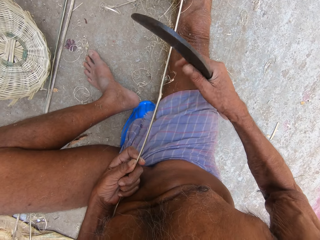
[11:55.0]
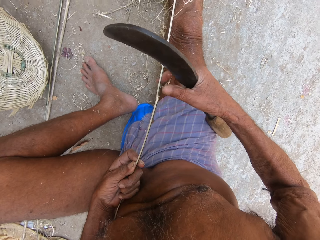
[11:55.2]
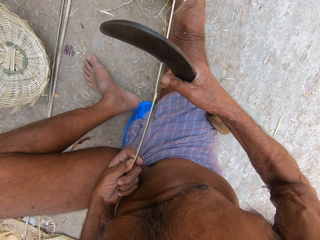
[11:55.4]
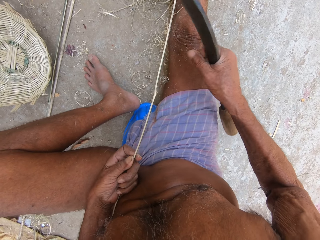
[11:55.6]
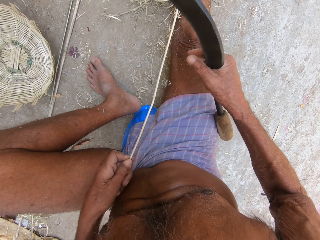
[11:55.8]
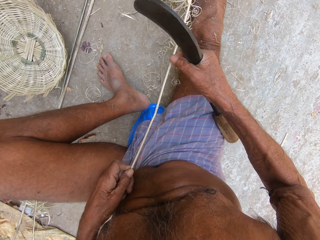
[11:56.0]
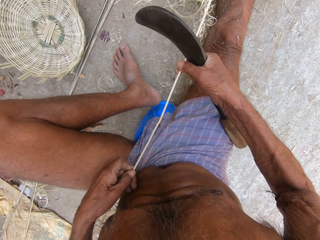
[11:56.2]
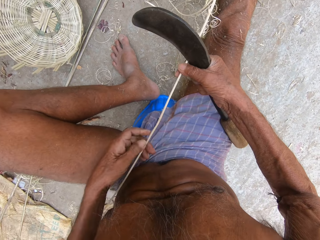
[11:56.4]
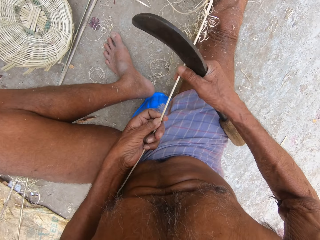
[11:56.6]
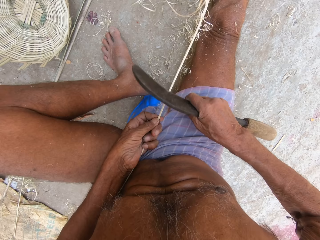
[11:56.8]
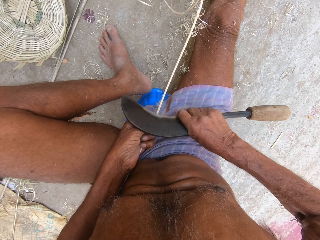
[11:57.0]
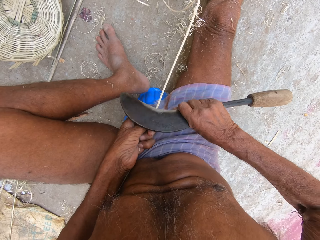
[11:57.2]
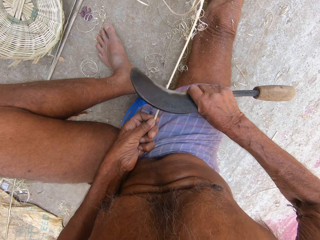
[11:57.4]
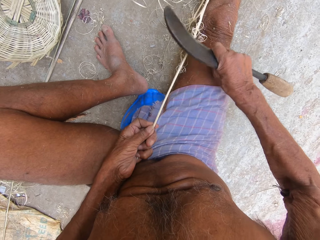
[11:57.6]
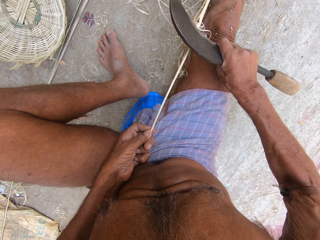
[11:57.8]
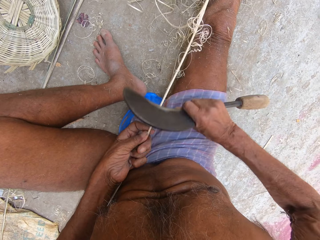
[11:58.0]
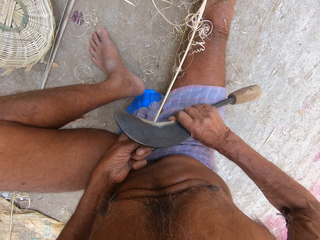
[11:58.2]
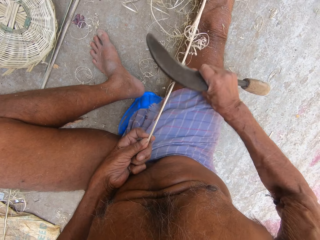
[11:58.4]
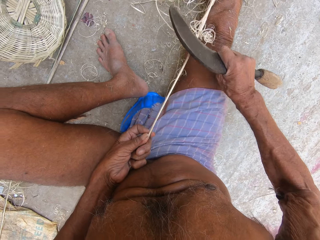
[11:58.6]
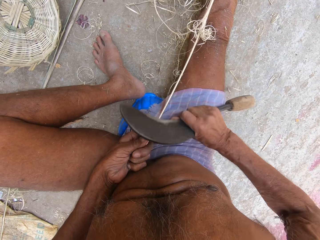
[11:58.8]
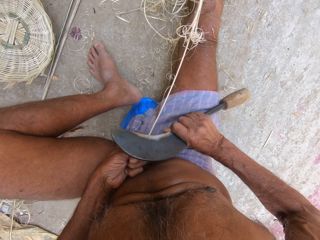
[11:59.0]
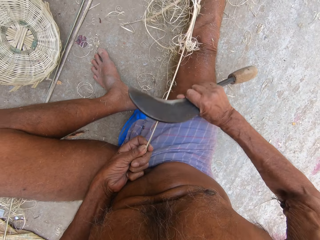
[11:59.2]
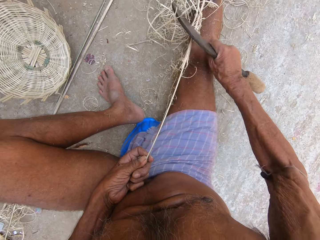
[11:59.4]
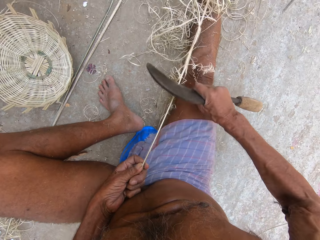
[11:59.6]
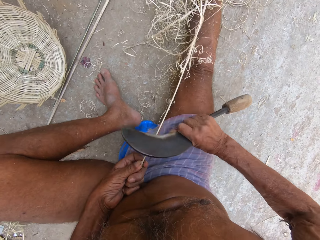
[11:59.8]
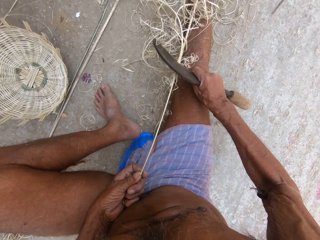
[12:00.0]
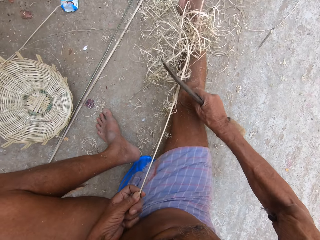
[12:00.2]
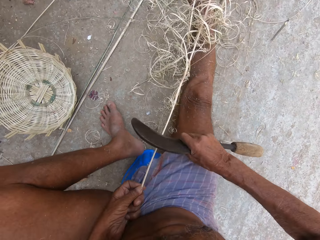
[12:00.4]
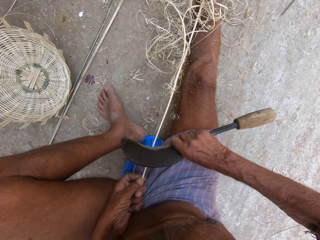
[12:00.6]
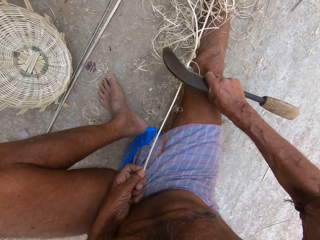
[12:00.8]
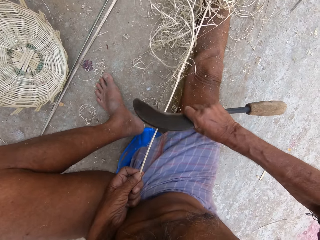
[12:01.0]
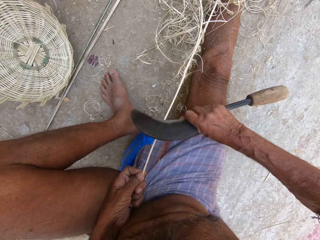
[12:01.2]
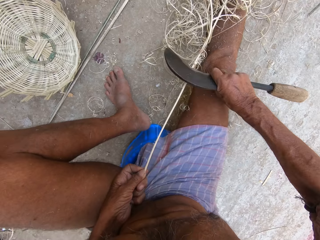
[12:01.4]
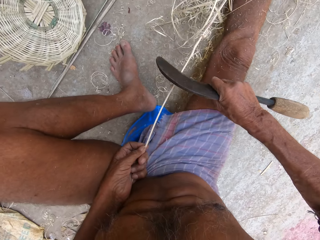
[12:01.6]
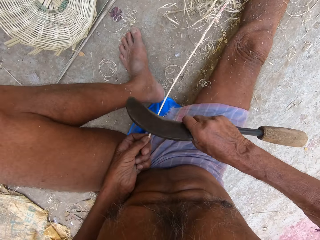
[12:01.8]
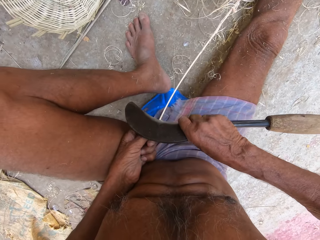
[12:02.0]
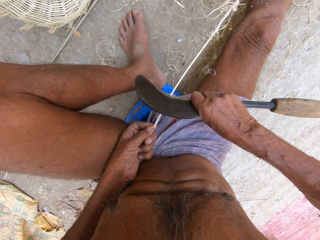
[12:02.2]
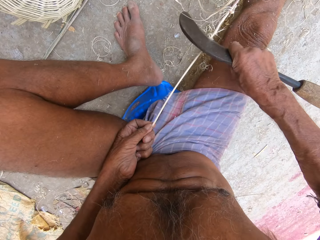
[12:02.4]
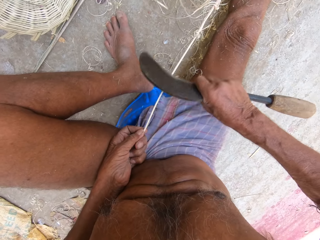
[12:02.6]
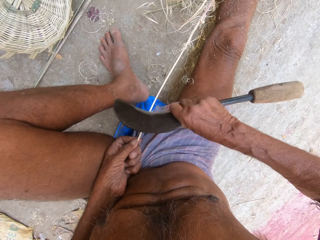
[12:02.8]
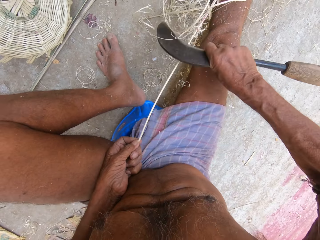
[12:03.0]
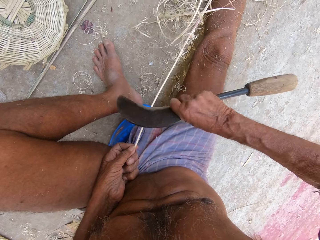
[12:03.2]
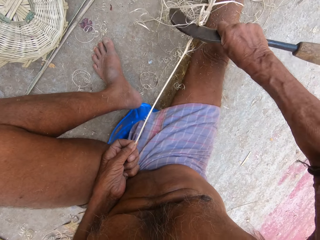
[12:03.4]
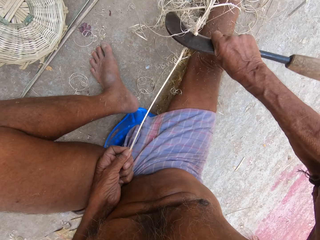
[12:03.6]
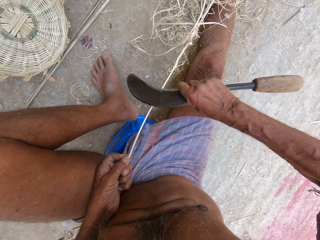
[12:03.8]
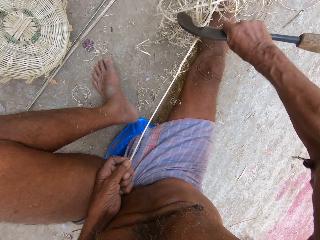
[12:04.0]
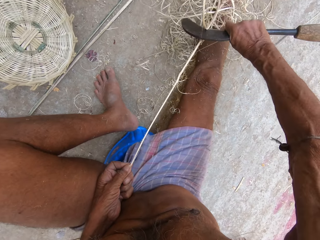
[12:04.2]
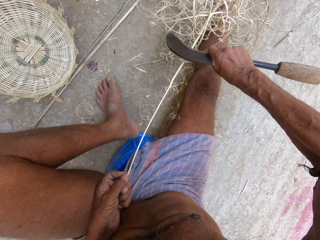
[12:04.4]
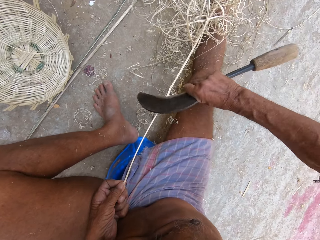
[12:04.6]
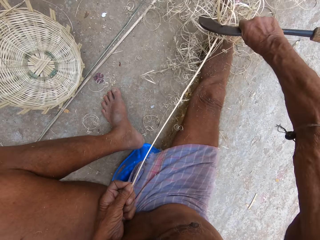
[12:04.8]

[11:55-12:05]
The camera wearer picks a fiber from the bamboo stick or plant fiber in his left hand with his right hand. He drops the fiber on the ground with his left hand. He holds the bamboo stick with his right hand. He passes the bamboo stick from his right hand to his left hand. He moves the left hand upwards along the plant fiber. He shaves the bamboo stick in his left hand with the sickle in his right hand.

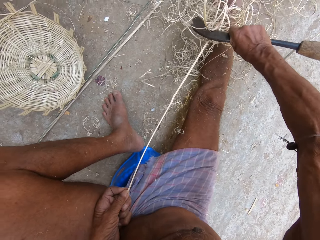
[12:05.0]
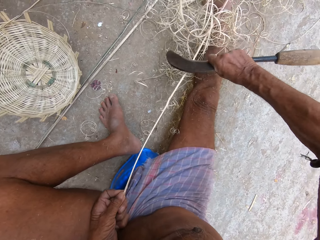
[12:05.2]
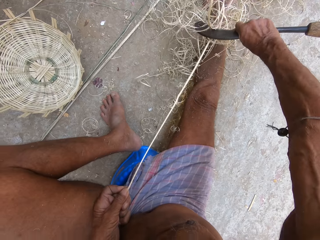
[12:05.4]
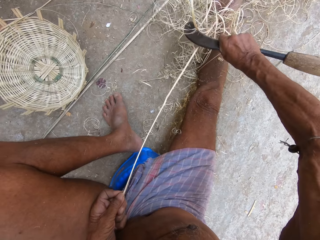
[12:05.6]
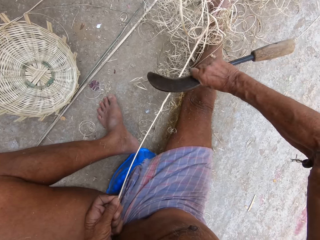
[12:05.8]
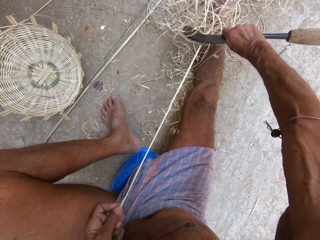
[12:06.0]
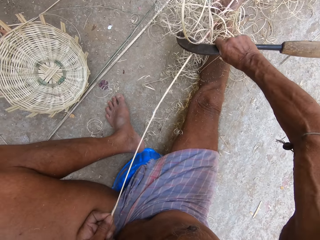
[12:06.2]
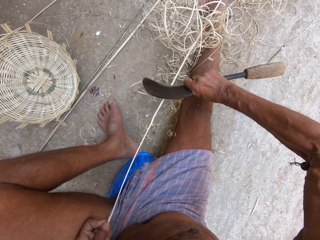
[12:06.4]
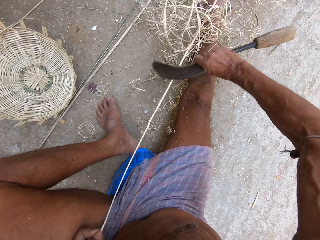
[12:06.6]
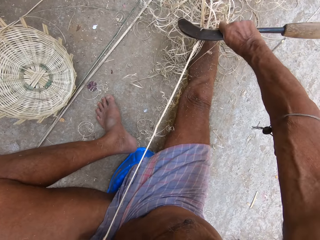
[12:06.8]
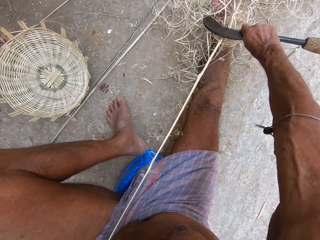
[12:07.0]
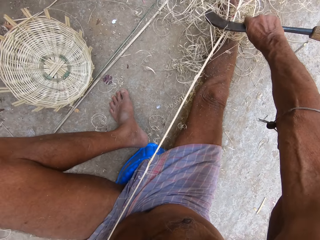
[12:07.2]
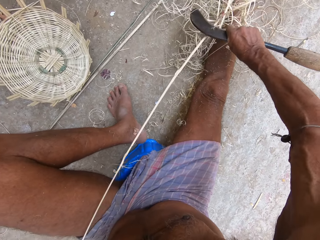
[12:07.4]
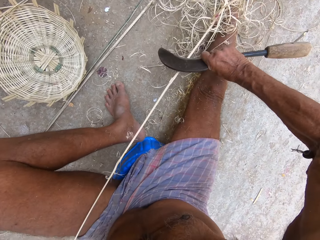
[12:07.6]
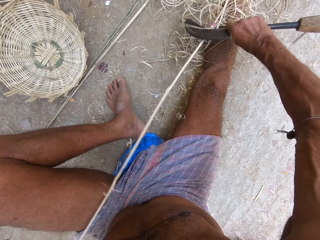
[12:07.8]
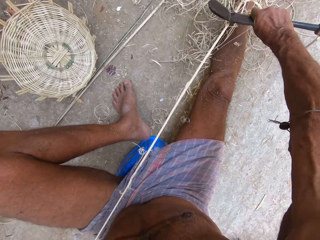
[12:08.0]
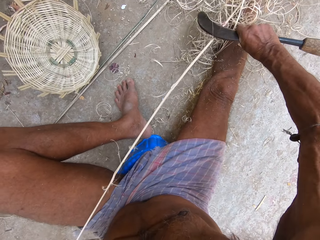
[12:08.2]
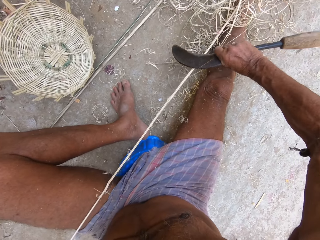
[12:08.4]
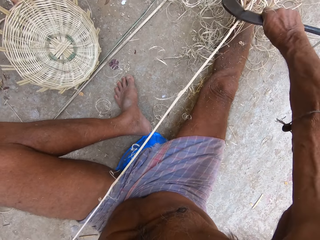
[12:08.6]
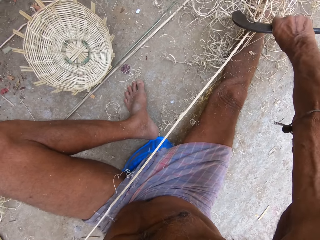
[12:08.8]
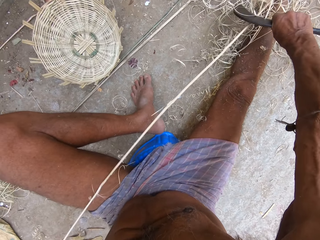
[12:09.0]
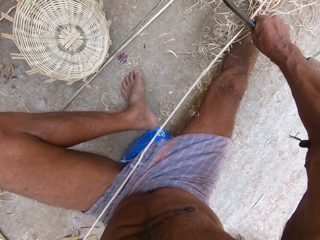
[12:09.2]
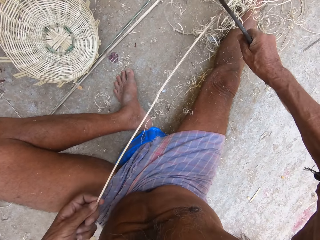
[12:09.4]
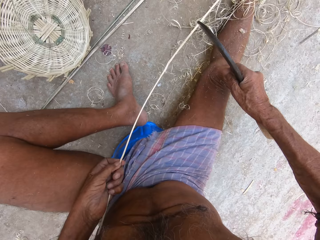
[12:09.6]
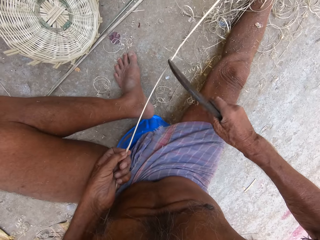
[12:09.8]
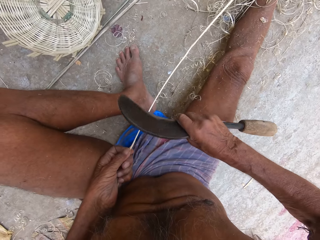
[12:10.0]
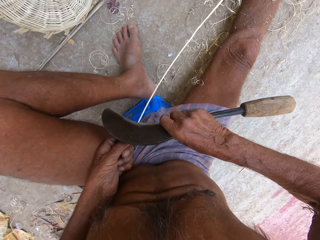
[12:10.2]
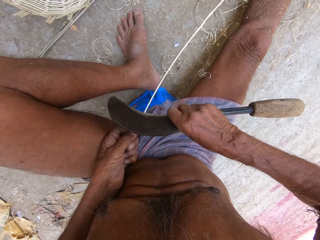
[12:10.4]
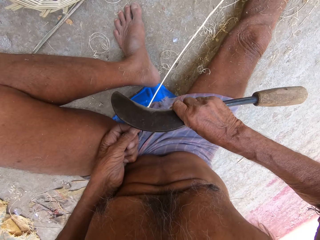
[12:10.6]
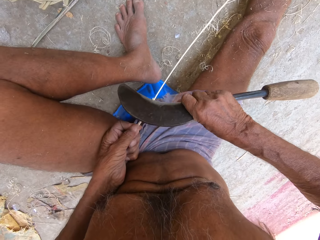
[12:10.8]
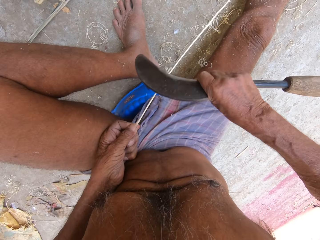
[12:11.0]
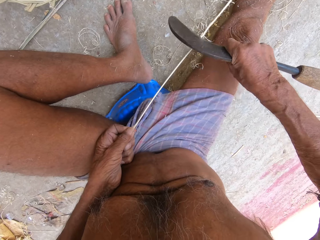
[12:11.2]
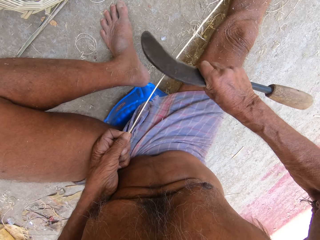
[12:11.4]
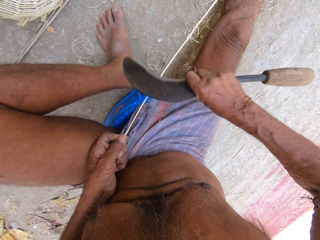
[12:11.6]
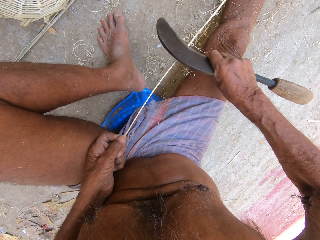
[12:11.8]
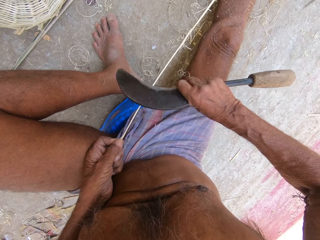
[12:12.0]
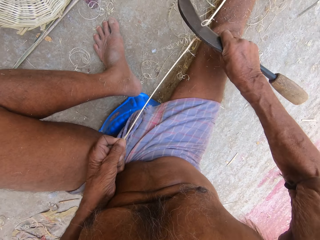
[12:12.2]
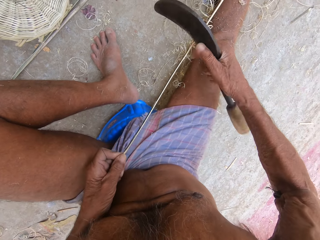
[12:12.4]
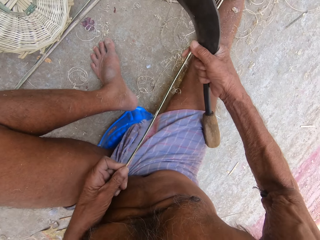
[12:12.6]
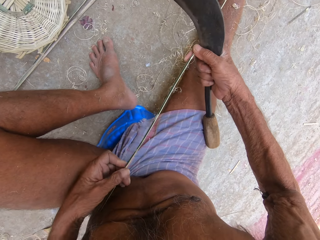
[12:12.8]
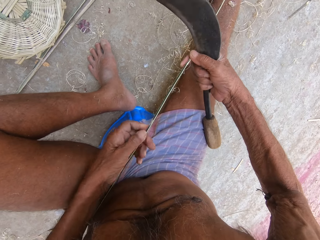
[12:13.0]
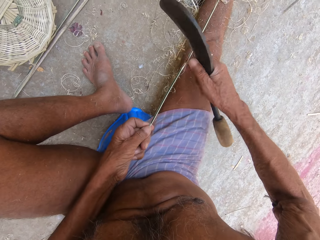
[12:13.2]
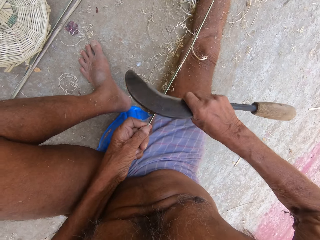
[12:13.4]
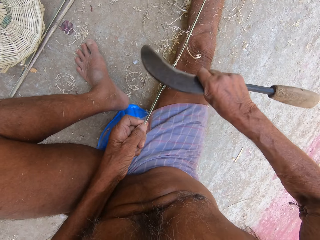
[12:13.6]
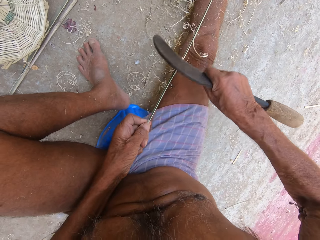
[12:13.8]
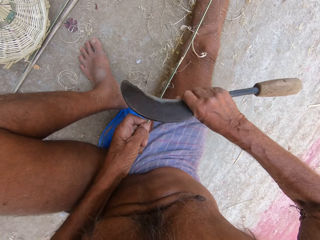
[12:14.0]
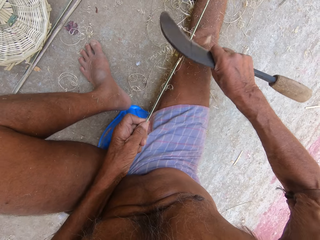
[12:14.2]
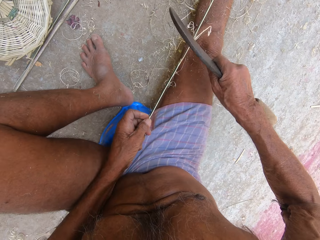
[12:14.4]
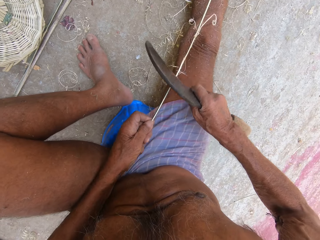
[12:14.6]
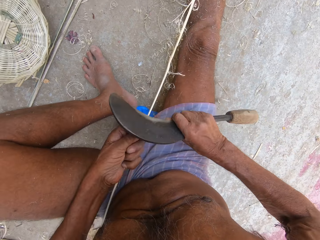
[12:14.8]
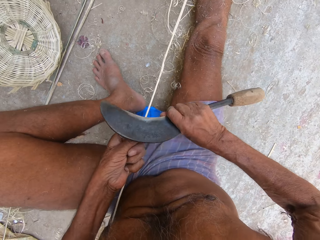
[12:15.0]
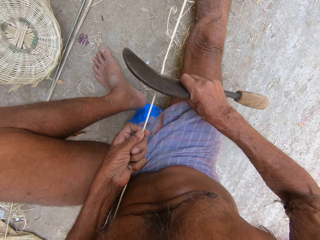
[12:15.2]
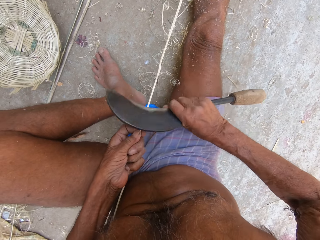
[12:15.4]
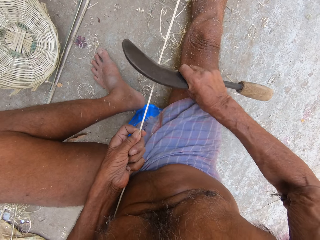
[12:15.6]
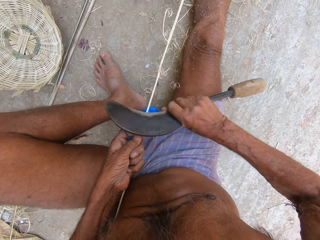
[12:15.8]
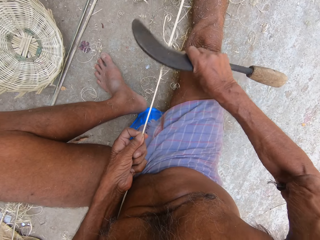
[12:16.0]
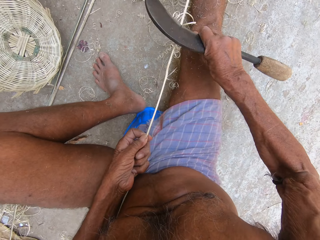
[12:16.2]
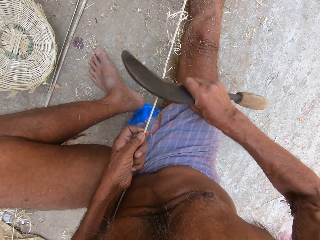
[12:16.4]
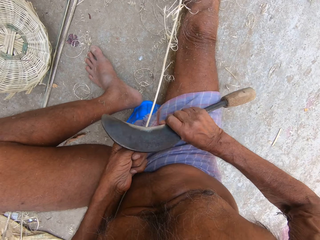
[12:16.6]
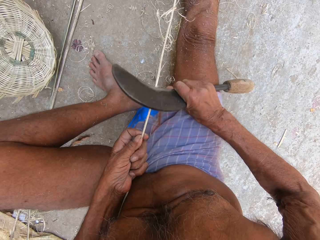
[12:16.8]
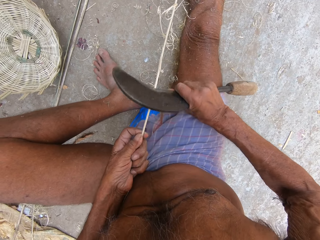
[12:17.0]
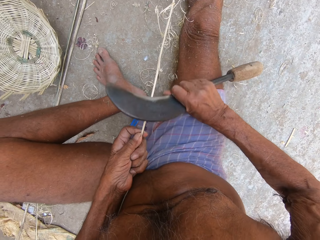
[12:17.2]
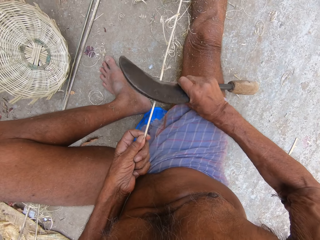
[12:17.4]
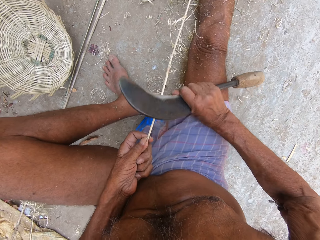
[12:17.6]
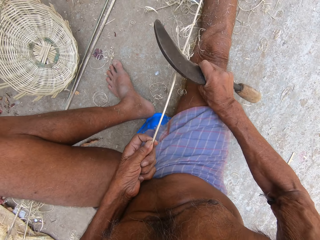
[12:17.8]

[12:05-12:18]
The camera wearer pulls the plant fiber with the left hand. They shape the plant fiber with the knife. They move the left hand upwards along the plant fiber. They shape the plant fiber with the knife. They turn the plant fiber sideways. They hold the plant fiber with the right hand and move the left hand upwards along the plant fiber. They shape the plant fiber with the knife.
